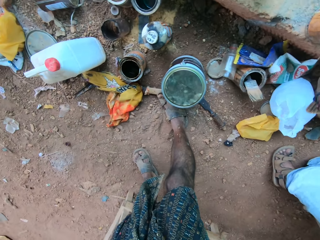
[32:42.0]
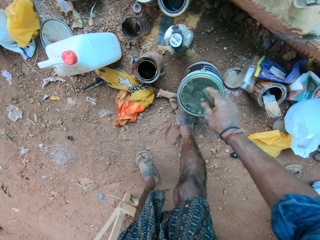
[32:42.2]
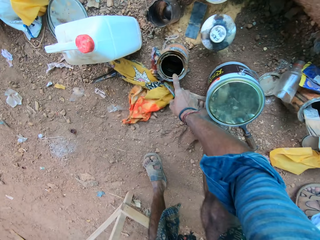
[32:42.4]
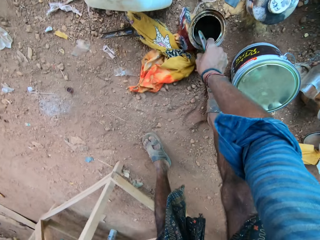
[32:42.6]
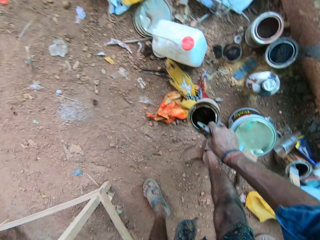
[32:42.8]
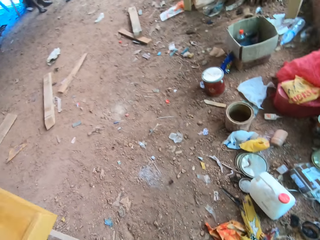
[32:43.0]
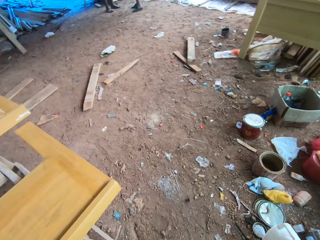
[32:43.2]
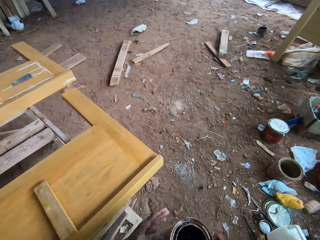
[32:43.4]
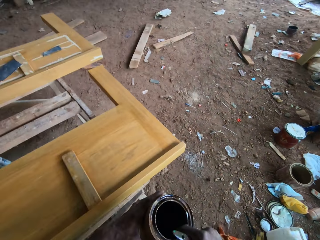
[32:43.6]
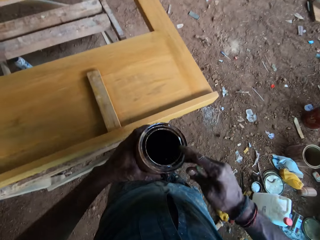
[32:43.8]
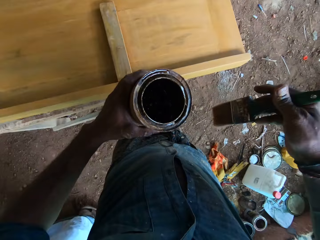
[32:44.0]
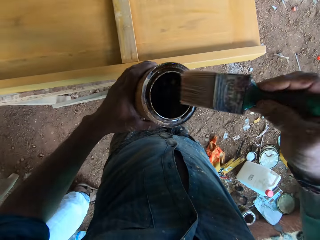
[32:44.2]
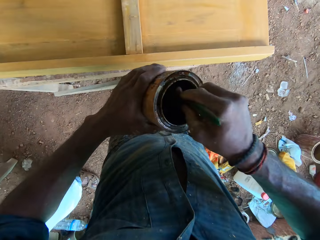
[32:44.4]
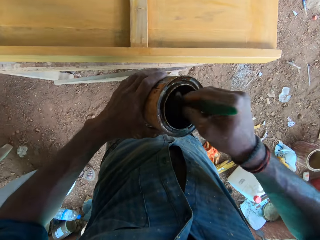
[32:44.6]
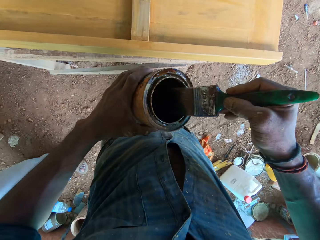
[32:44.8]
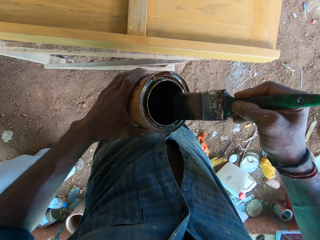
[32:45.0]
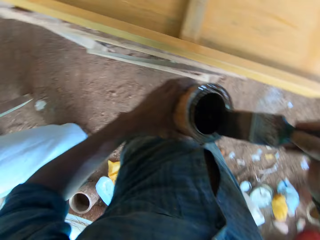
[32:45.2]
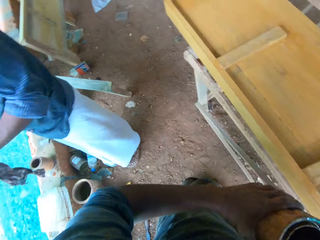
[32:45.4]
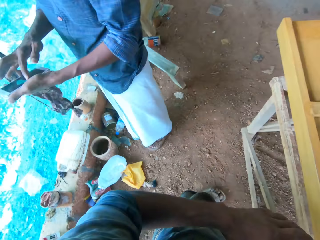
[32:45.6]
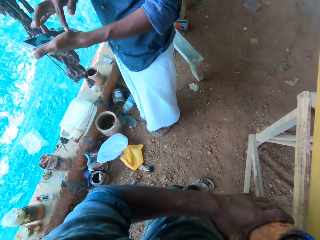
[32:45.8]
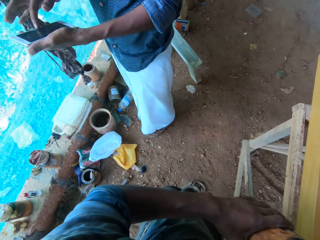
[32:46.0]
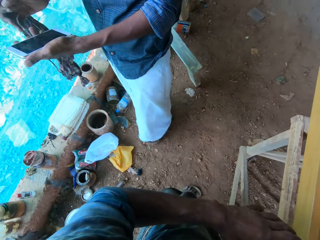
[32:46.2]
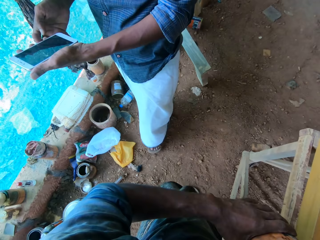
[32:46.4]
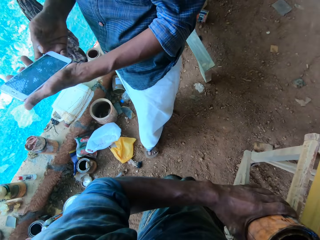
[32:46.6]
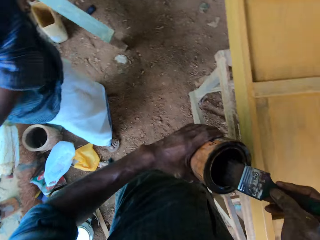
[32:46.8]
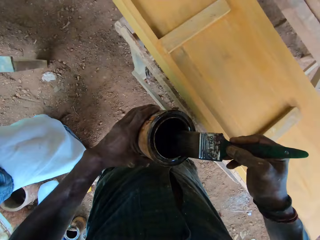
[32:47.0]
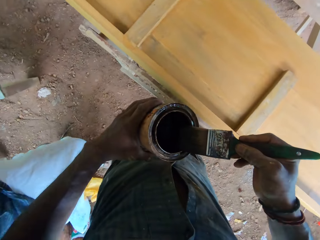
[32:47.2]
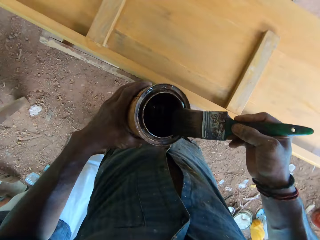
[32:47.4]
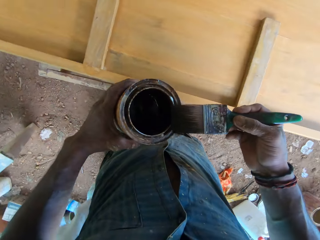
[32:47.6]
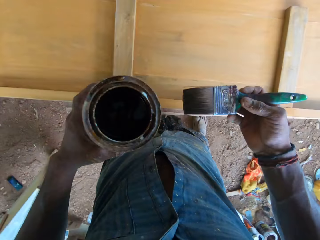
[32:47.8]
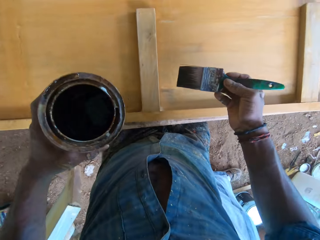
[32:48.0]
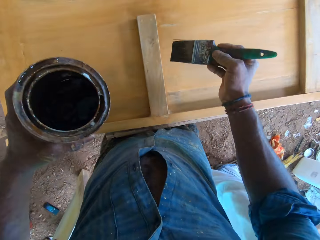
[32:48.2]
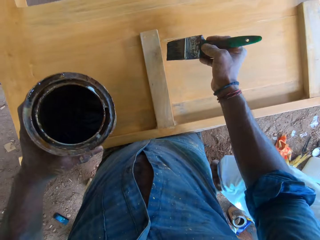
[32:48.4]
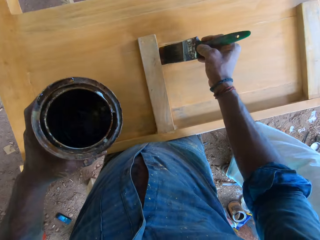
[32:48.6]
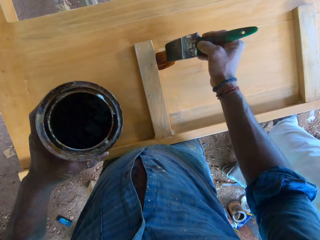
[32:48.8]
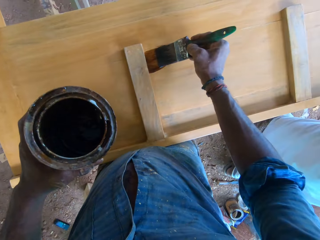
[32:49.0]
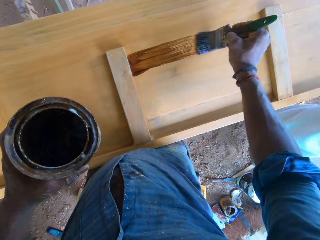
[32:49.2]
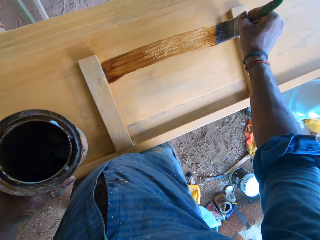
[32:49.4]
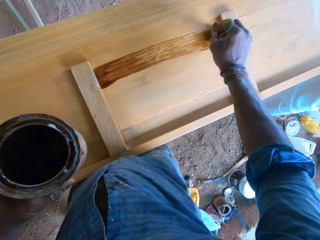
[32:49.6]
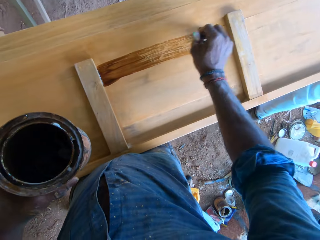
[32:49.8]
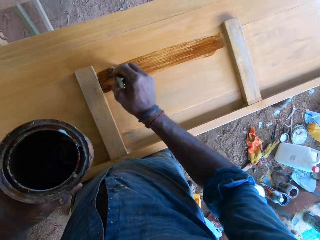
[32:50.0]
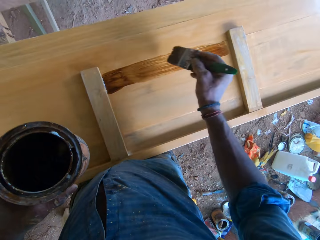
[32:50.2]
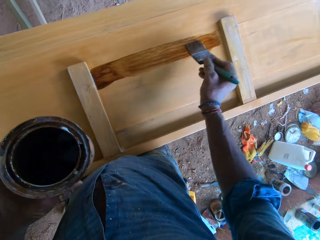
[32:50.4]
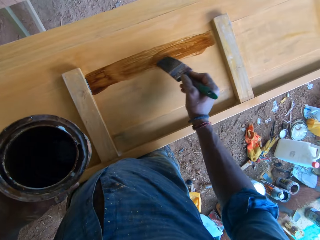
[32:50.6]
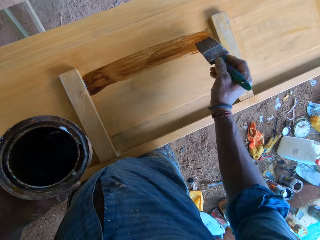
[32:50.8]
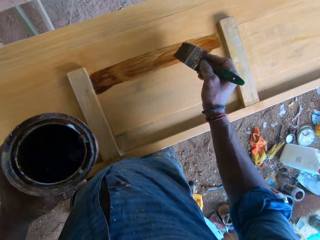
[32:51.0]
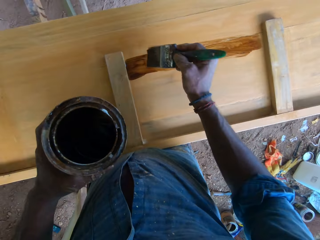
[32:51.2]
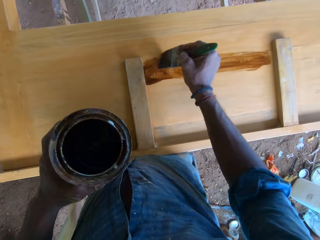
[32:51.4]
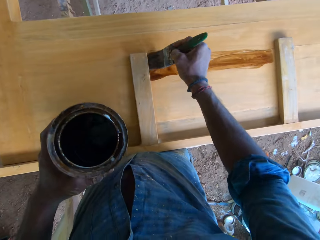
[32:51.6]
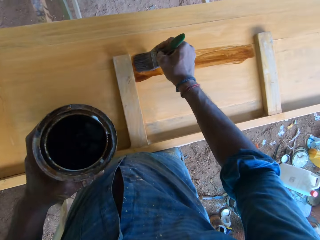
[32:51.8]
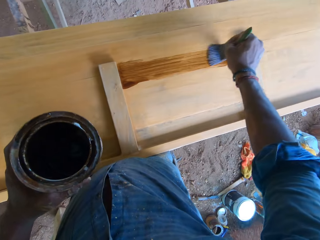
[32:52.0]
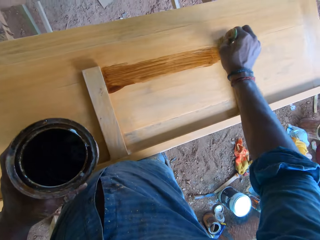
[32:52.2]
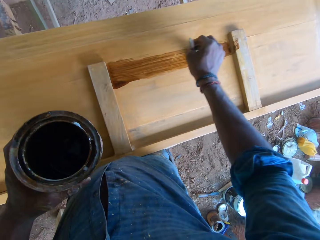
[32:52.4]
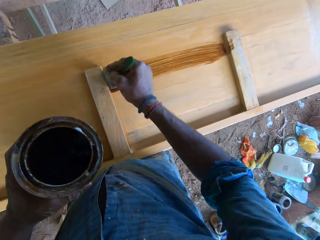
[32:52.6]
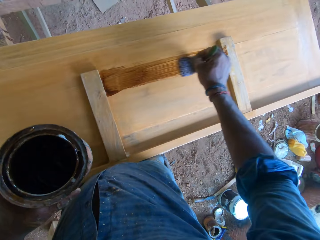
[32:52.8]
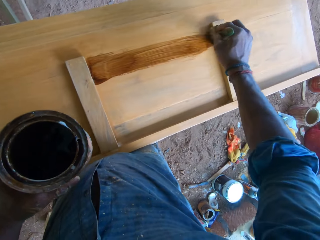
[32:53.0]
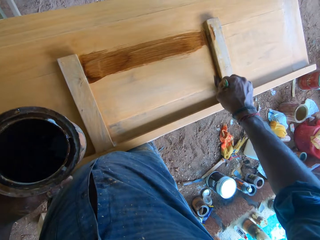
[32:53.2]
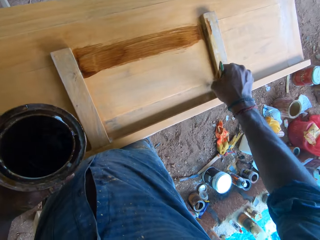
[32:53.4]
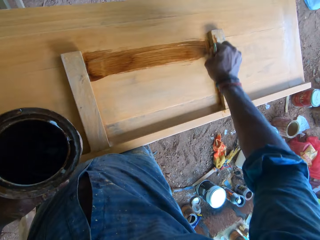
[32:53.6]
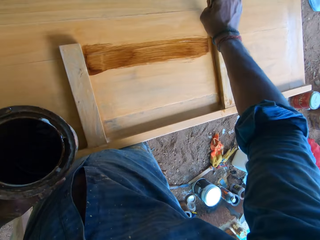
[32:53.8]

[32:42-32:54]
The camera wearer touches a paint container on a pavement with his right hand. He puts his hand forward. He picks the paint container from the ground with his right hand. He holds the paint container in his left hand. He puts the container on the left hand. He dips the paintbrush in his right hand into the paint container. A man operates the phone in his hands. The camera wearer paints a wooden bed frame with the paintbrush in his right hand.

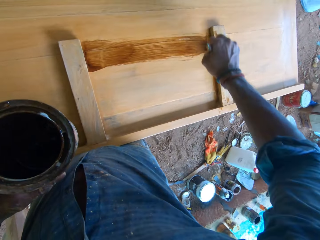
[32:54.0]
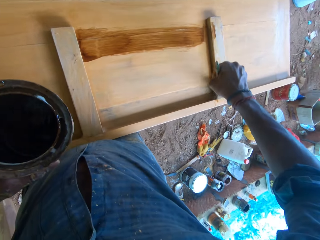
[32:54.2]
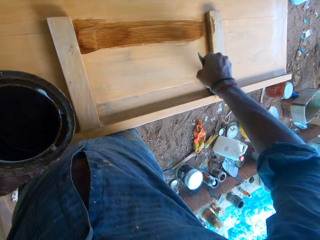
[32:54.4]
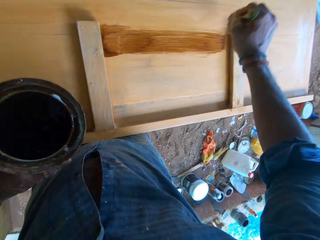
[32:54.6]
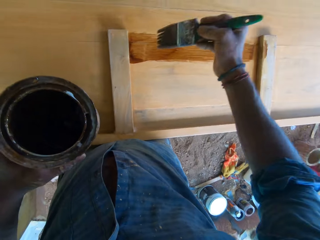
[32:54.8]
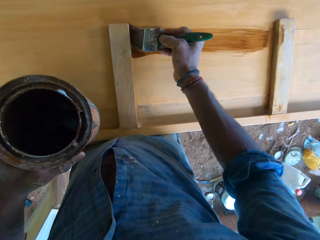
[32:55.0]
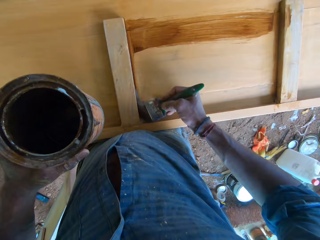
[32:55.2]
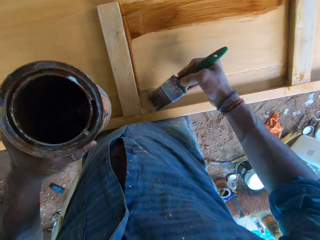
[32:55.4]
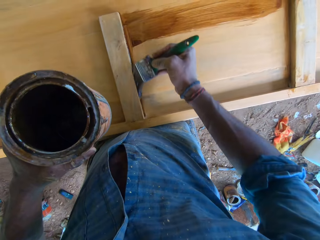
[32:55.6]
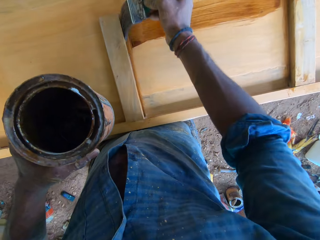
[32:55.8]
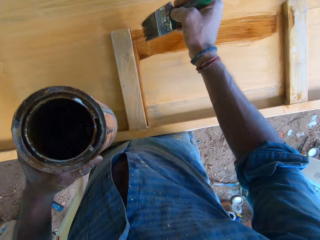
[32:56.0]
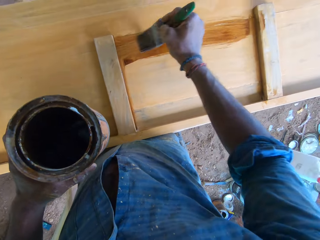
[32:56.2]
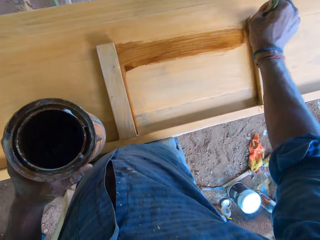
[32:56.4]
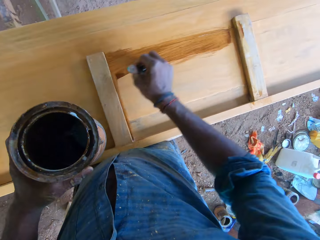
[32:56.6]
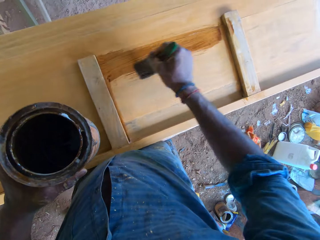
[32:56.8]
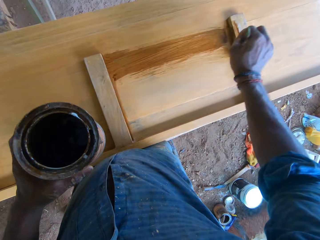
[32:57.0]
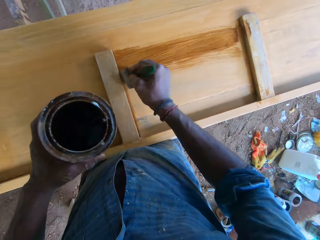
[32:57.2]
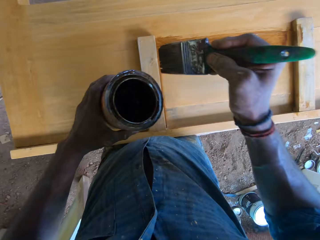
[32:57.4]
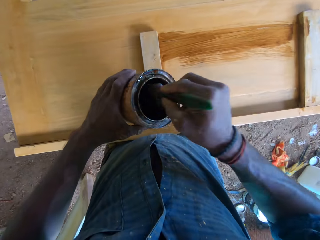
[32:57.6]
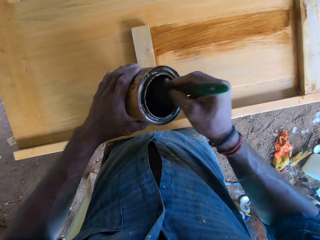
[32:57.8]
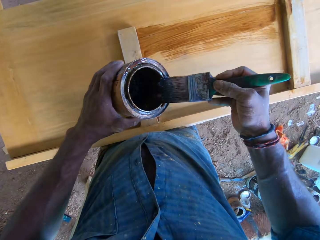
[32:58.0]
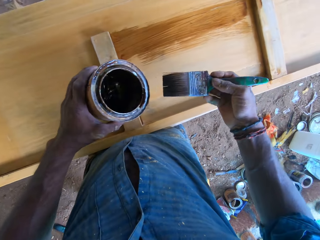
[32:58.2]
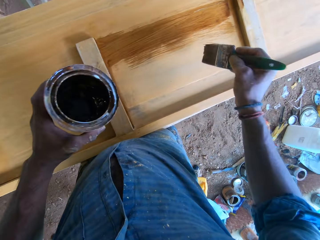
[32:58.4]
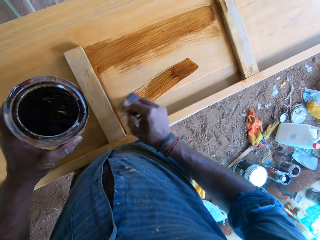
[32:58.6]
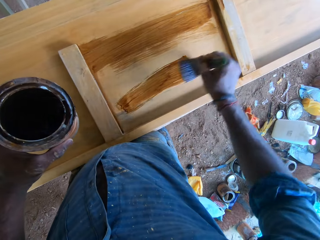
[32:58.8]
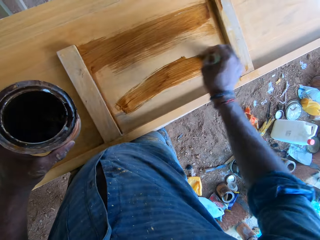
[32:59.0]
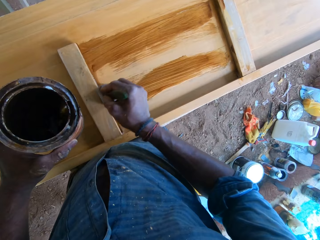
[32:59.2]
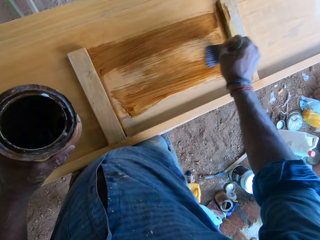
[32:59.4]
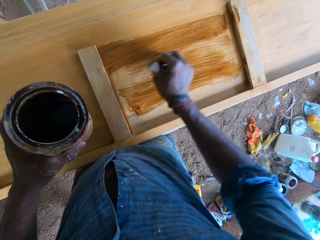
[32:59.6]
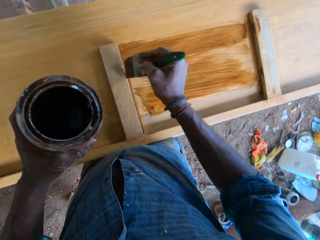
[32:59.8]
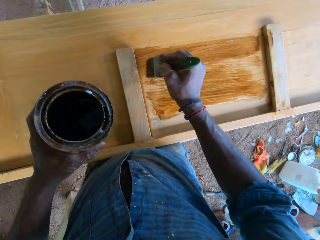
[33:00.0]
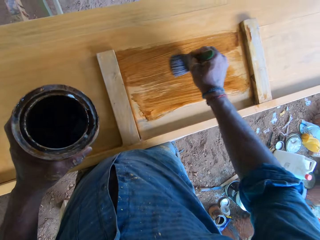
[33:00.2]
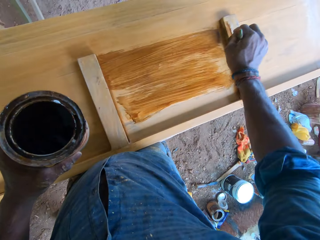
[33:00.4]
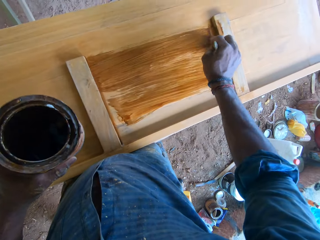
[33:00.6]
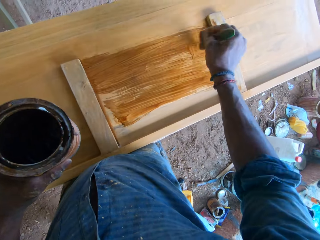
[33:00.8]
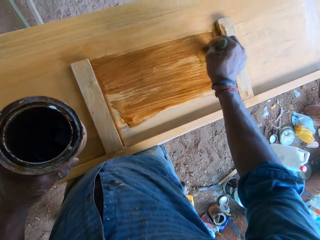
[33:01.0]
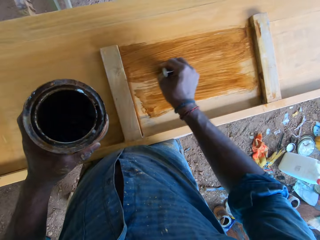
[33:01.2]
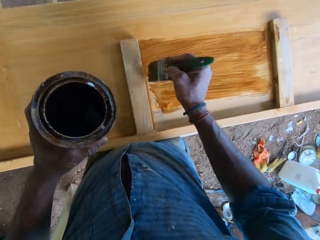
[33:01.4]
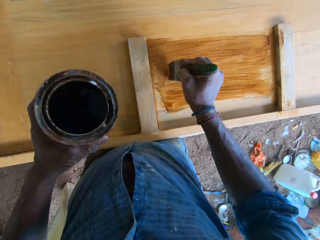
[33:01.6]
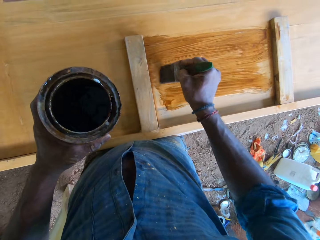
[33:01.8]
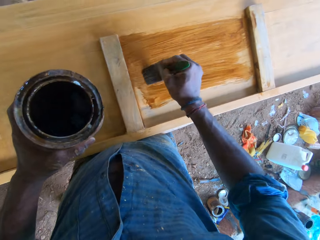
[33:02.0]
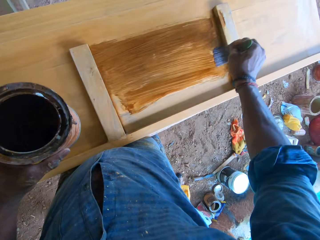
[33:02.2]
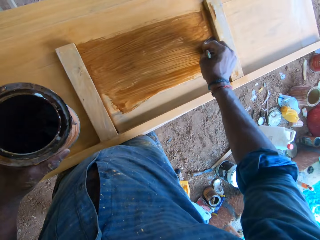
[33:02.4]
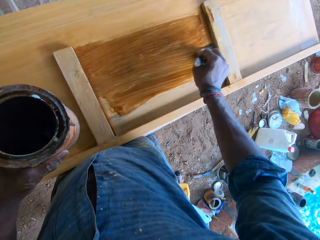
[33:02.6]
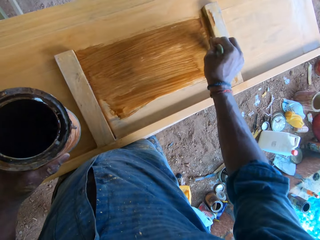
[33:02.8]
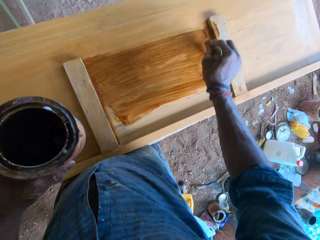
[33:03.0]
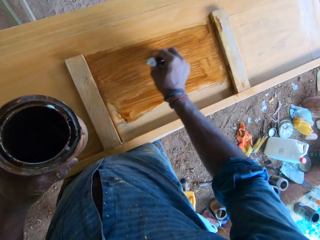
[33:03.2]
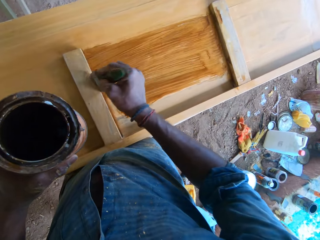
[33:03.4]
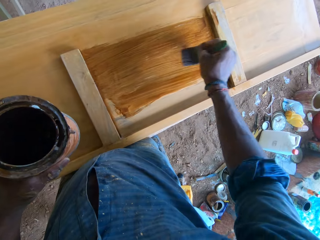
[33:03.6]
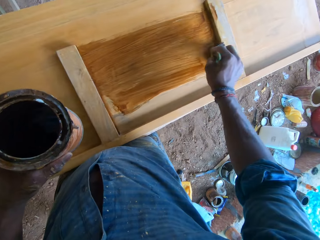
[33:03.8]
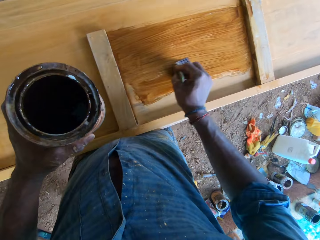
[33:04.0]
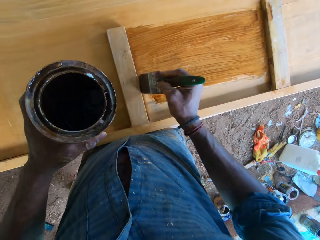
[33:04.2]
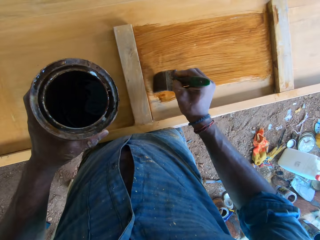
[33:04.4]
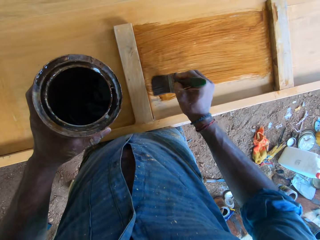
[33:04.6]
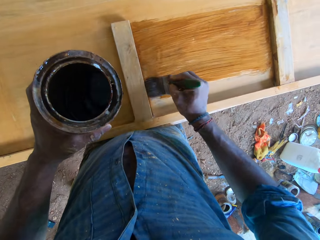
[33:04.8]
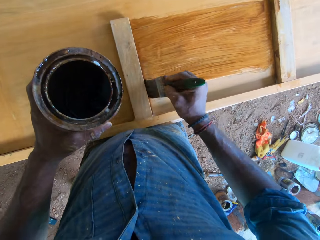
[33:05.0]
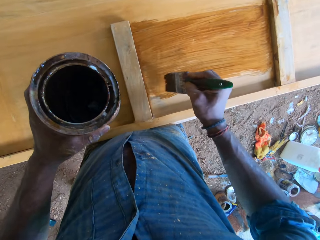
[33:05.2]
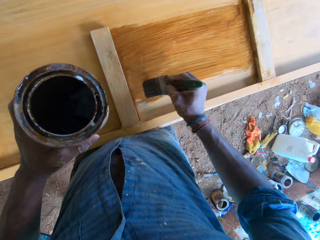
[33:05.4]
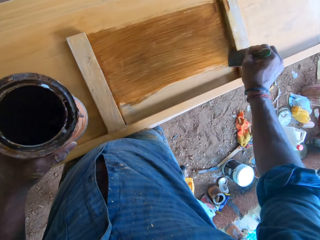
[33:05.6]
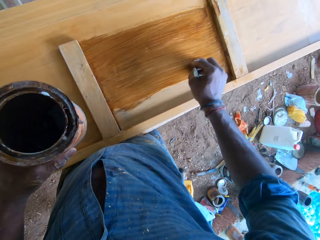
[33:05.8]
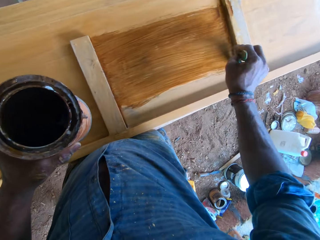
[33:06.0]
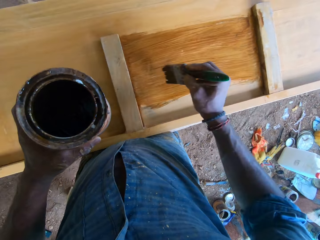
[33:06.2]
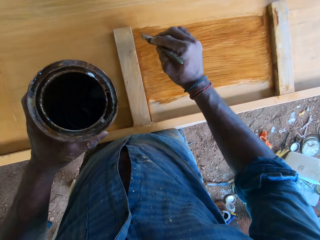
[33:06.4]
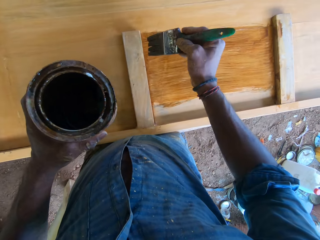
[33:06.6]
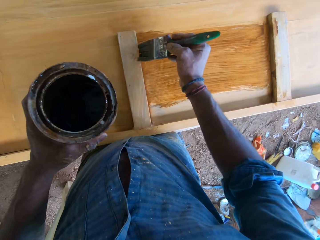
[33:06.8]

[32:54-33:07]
The camera wearer dips the paintbrush in his right hand into the paint container. He paints the wooden bed frame with the paintbrush in his right hand.
